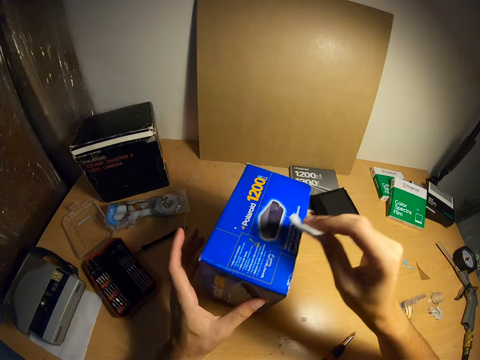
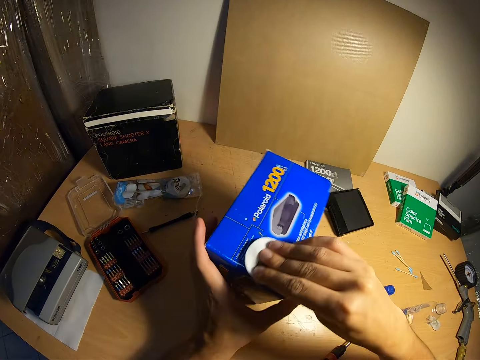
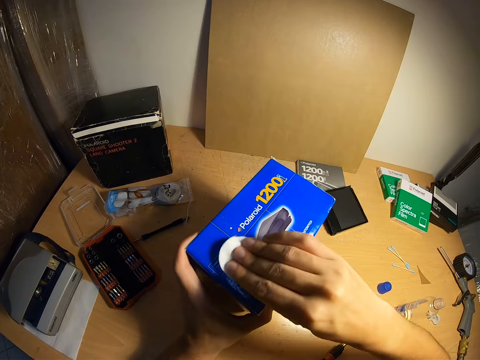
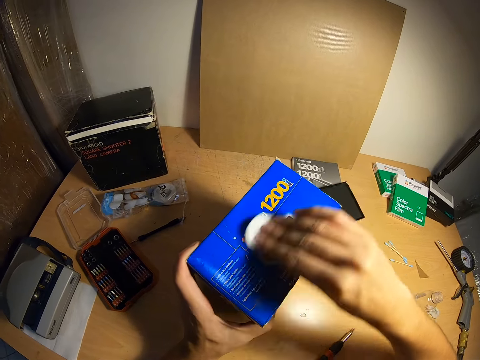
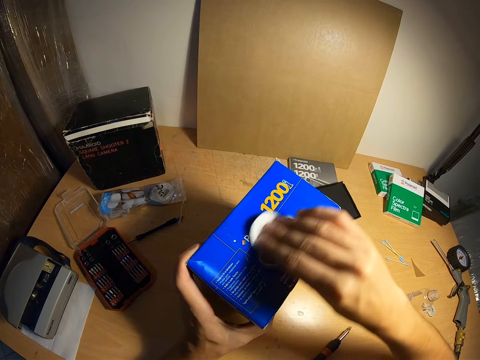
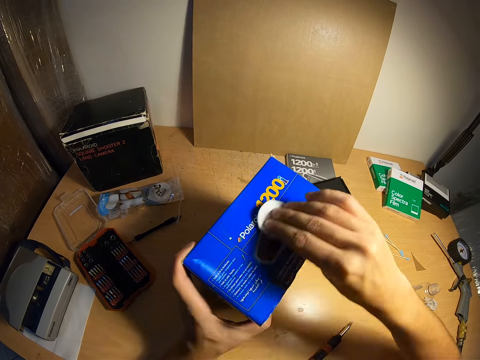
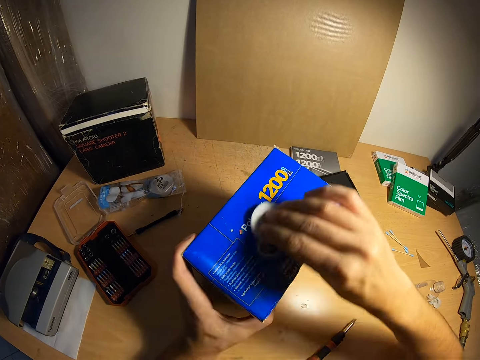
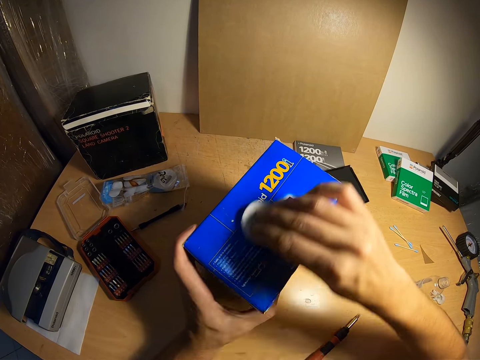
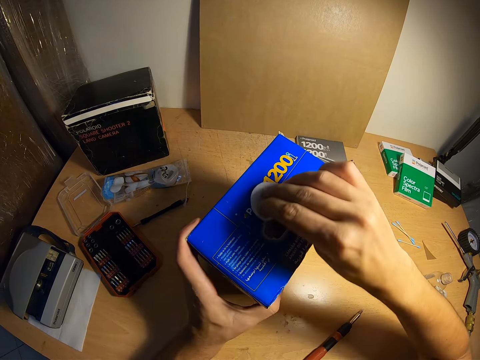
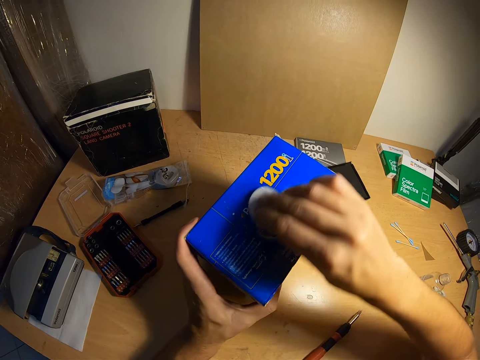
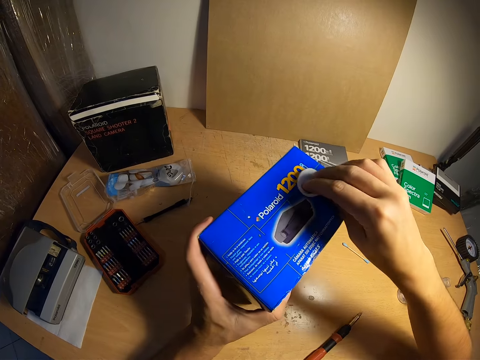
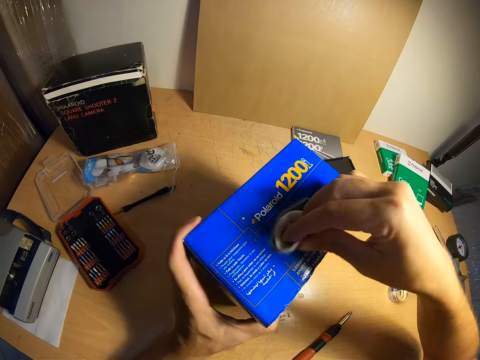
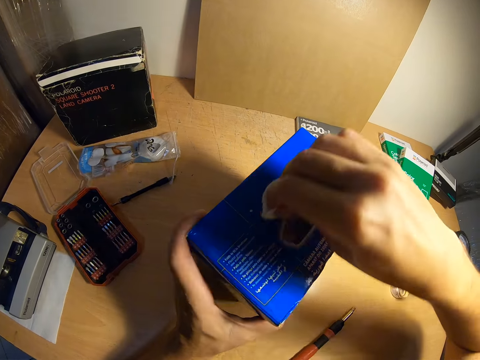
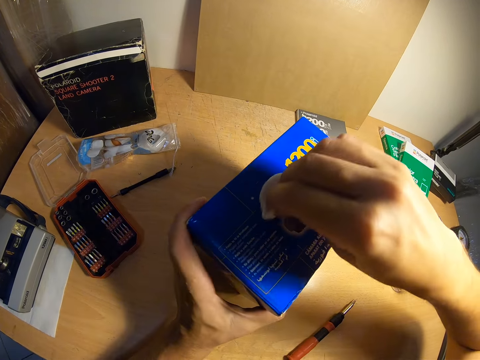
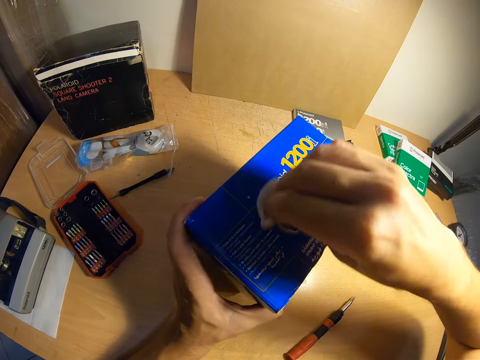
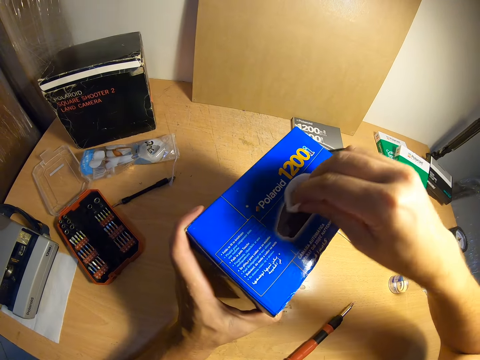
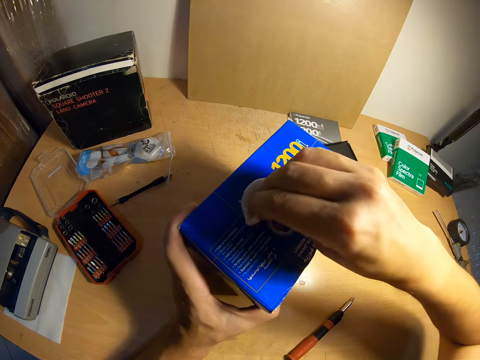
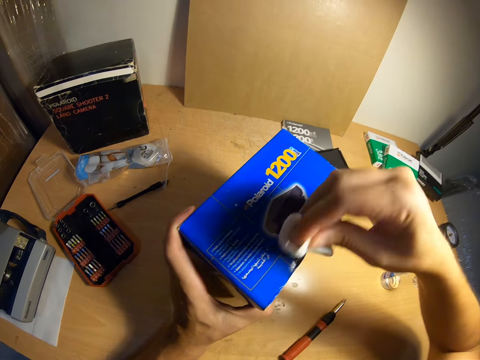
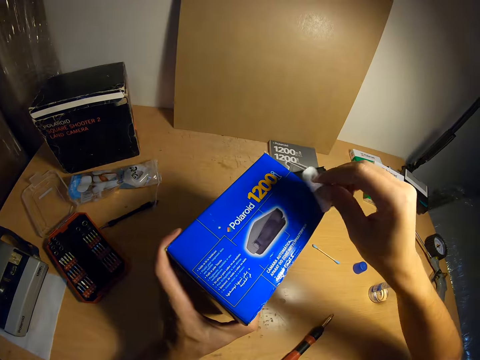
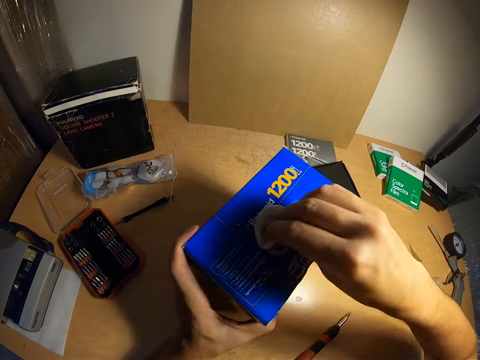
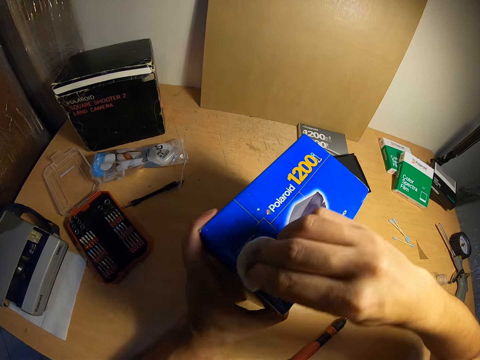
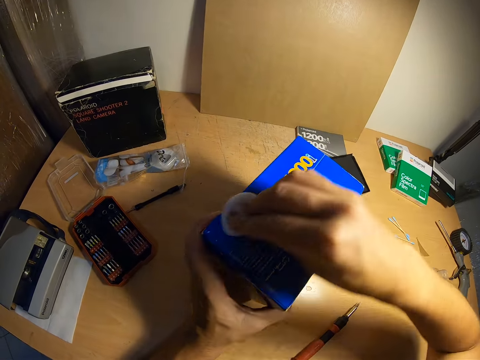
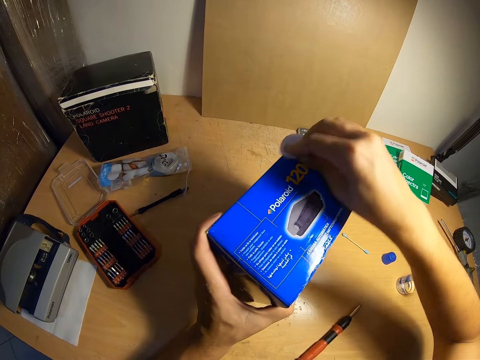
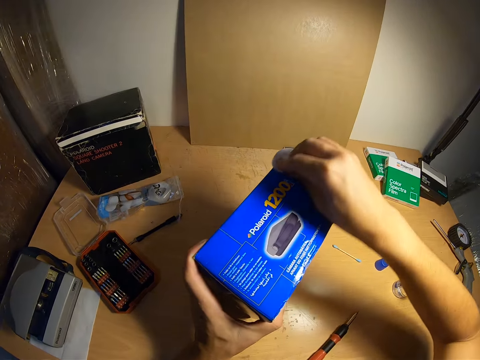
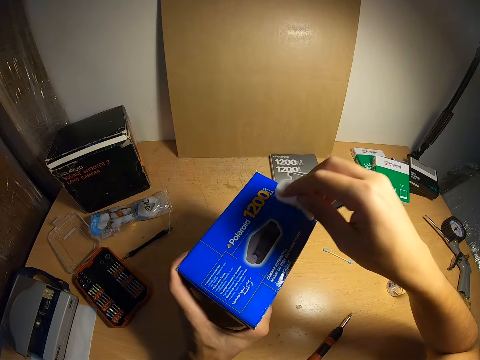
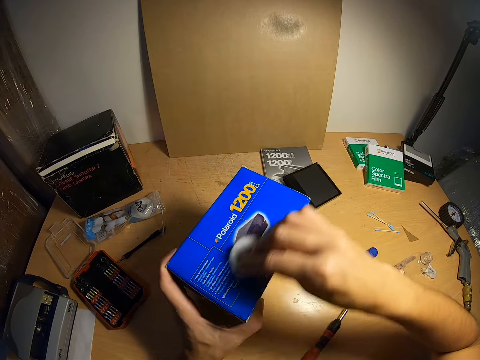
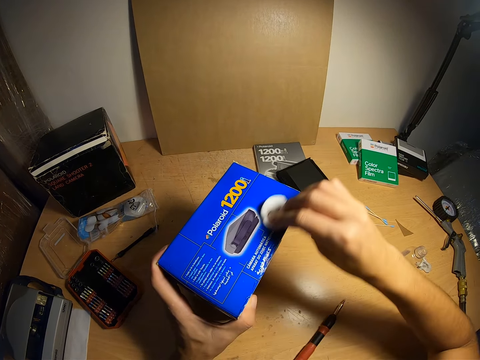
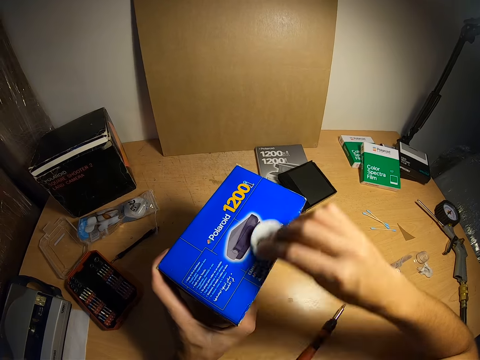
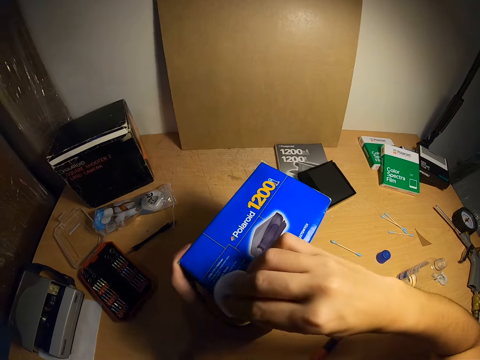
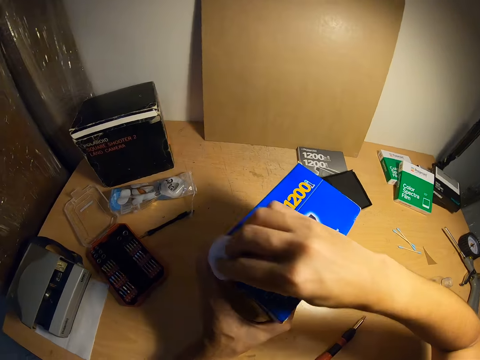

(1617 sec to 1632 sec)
The camera wearer puts the box on the table. They wipe the box. They hold the piece of cloth. They wipe the box.

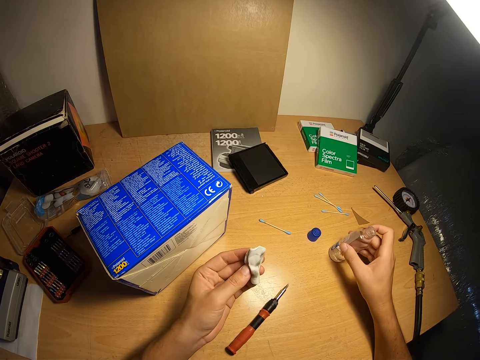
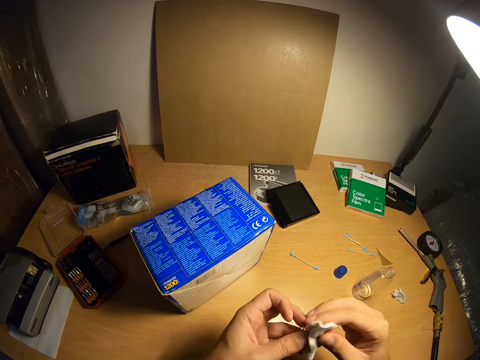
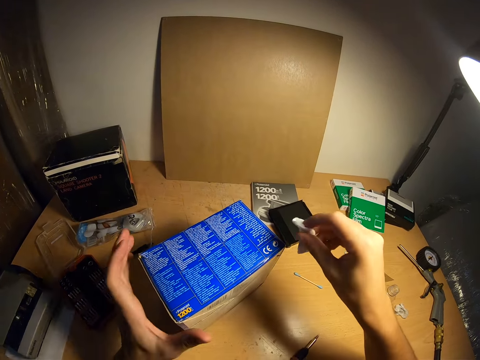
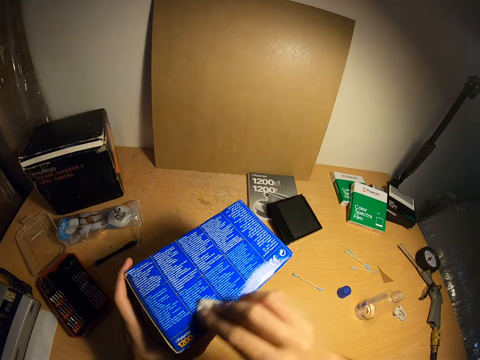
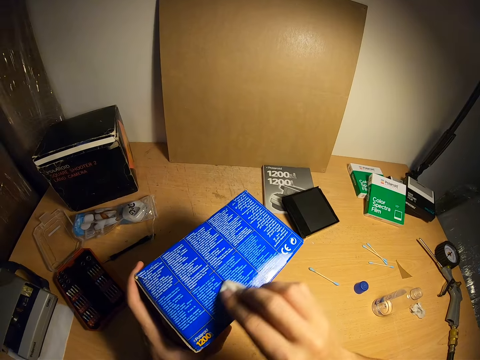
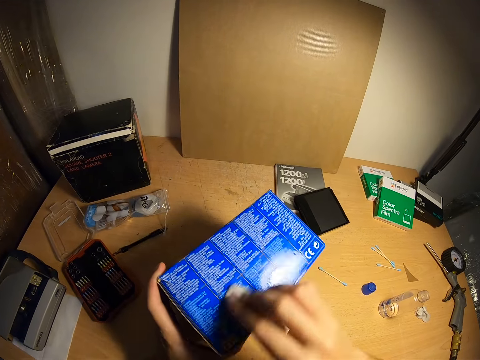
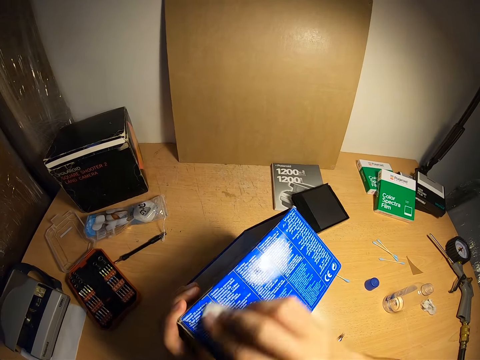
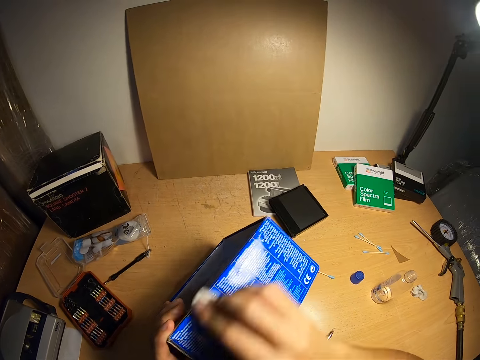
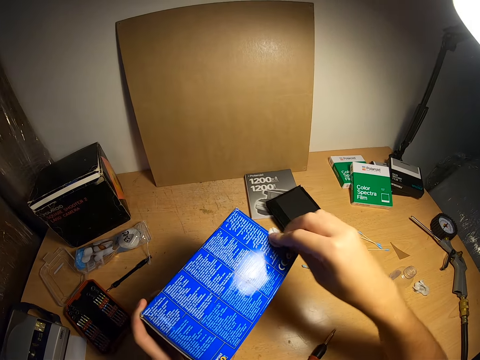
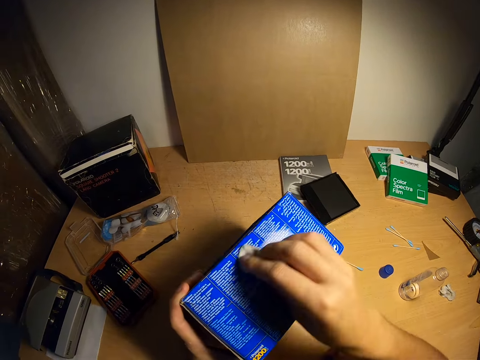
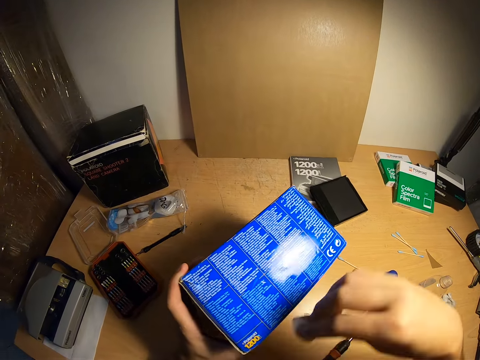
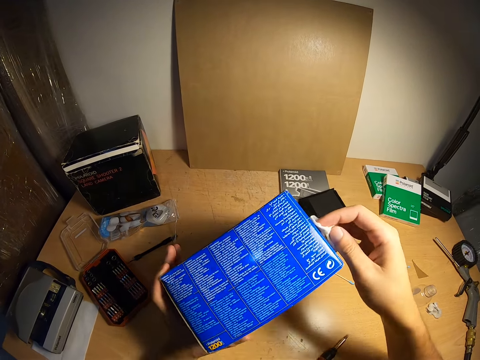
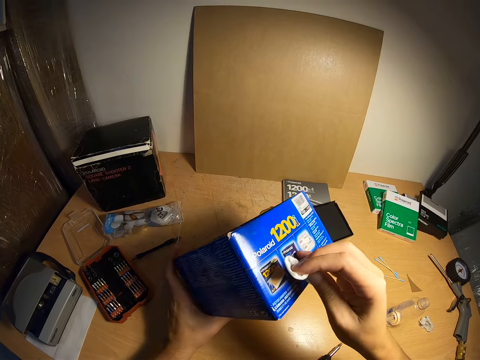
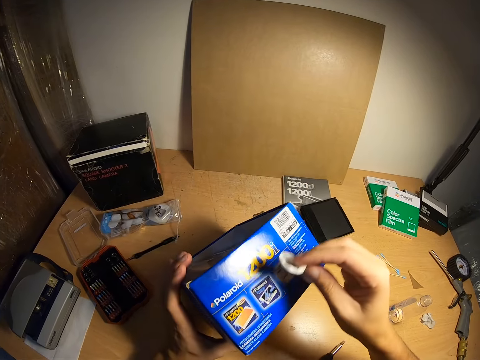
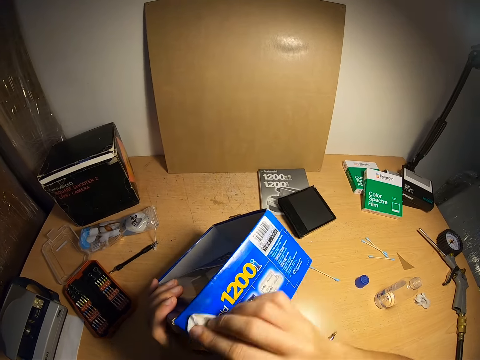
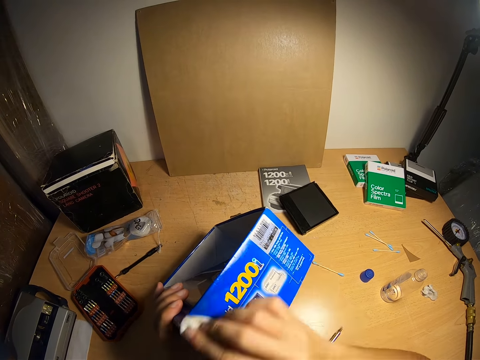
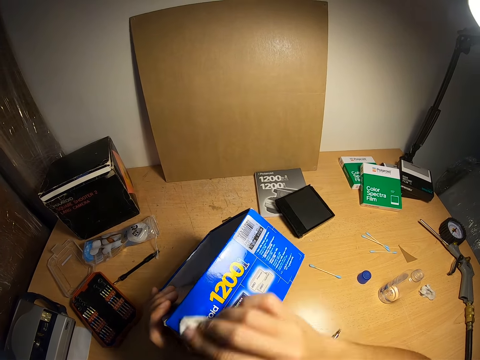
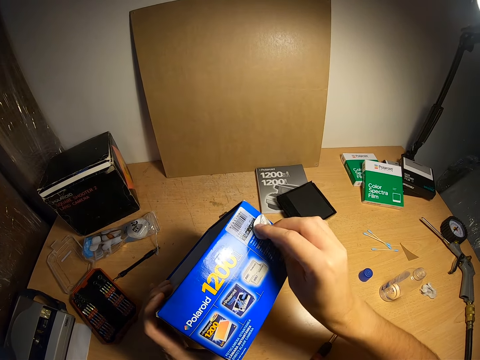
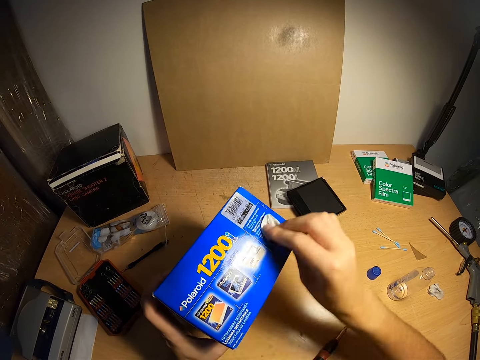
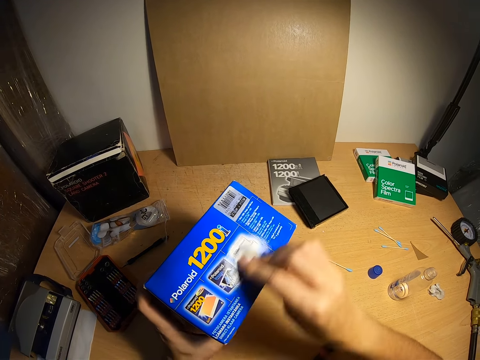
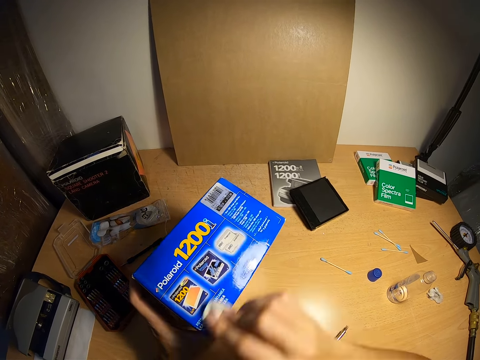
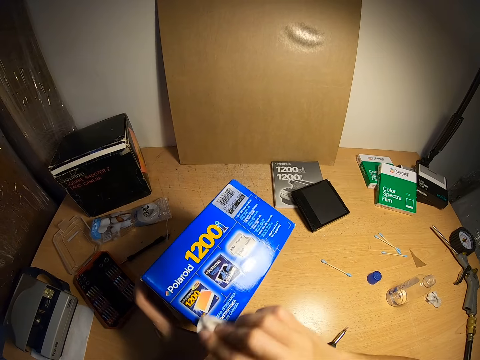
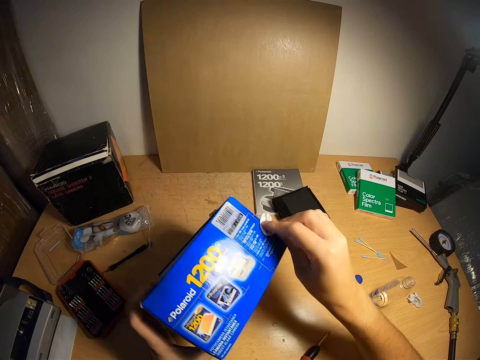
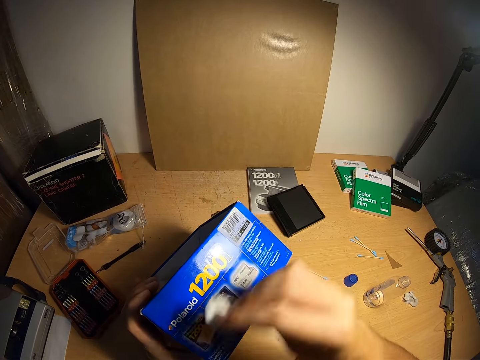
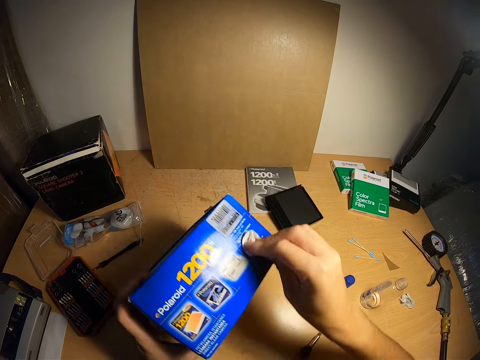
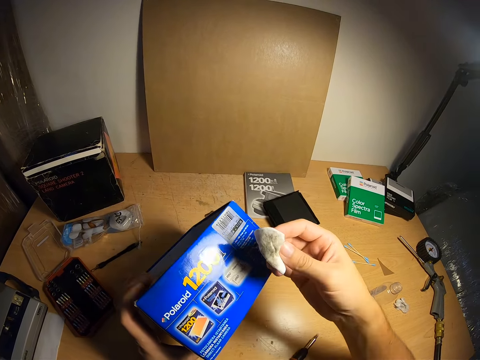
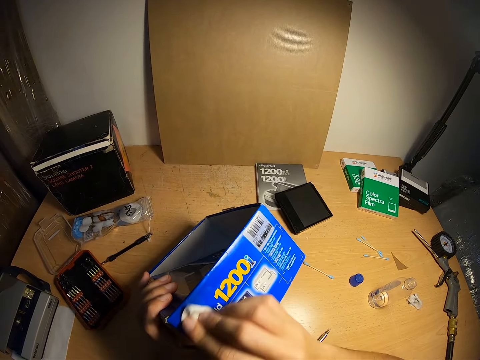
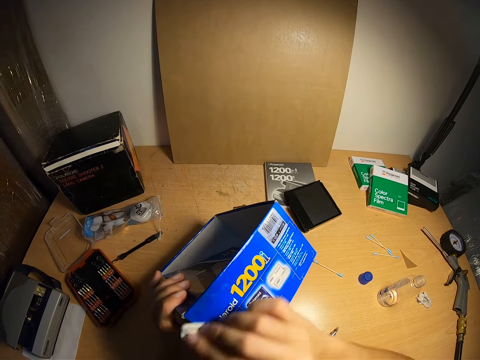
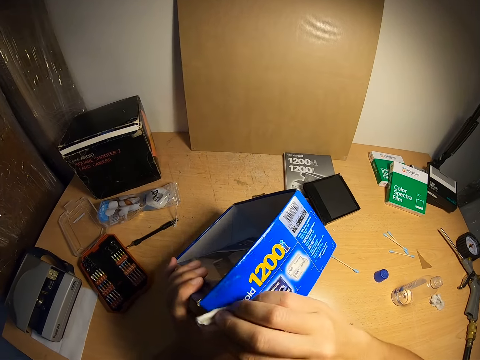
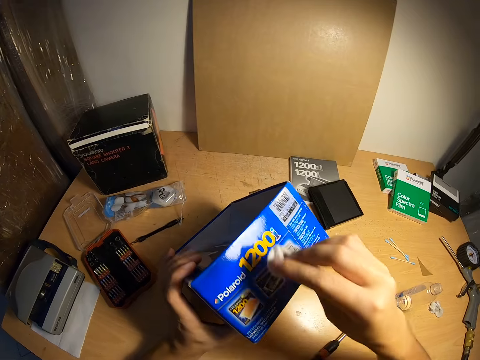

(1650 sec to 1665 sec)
The camera wearer transfers the cotton wool from his left hand to his right hand. He holds the box with his left hand. He cleans the box with the cotton wool in his right hand. He turns the box to the side. He cleans the box with the cotton wool in his right hand. He looks at the cotton wool. He wipes the box with the cotton wool.
